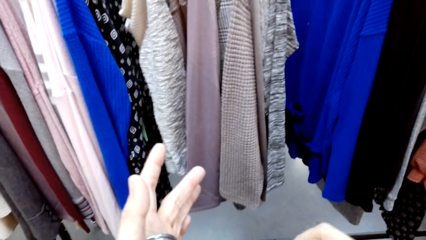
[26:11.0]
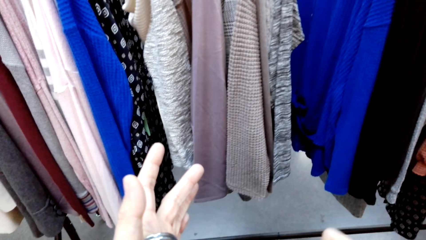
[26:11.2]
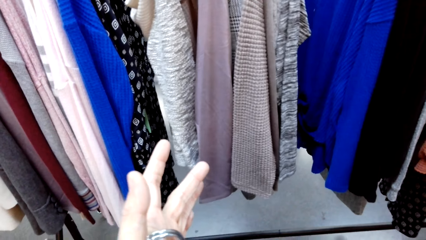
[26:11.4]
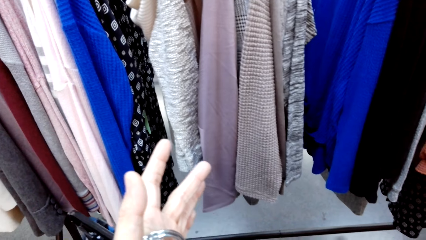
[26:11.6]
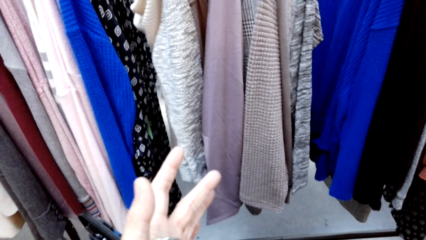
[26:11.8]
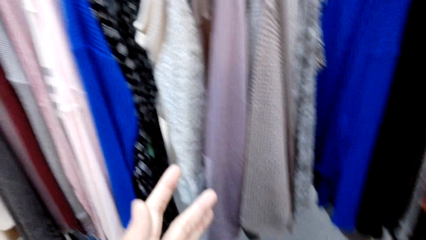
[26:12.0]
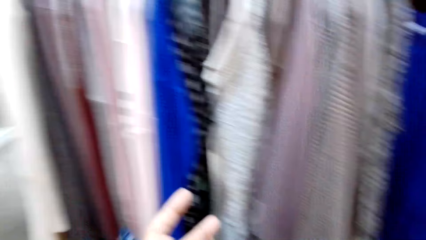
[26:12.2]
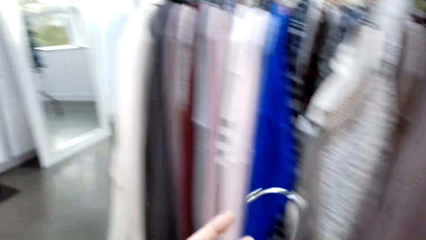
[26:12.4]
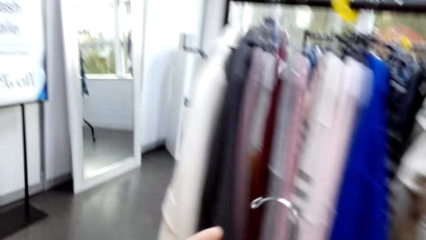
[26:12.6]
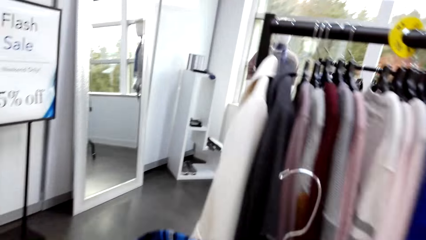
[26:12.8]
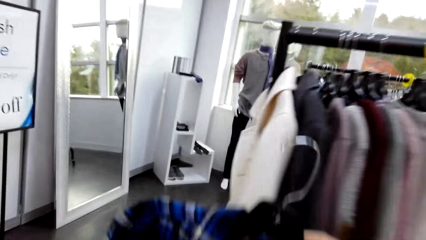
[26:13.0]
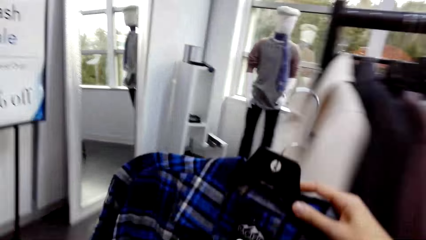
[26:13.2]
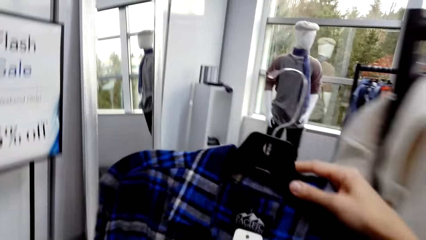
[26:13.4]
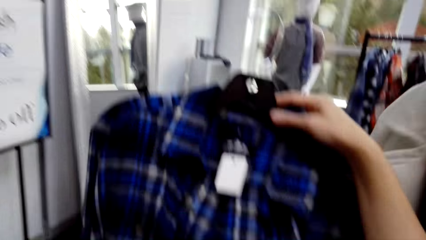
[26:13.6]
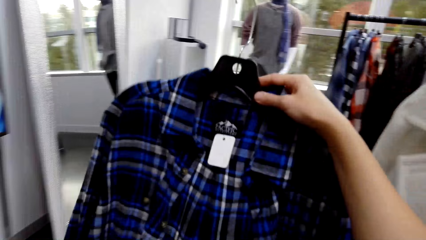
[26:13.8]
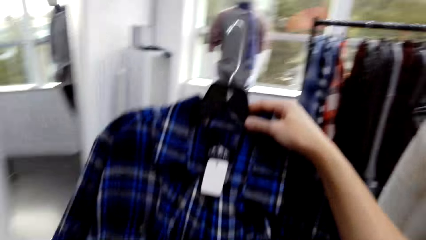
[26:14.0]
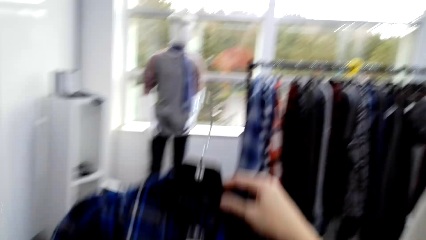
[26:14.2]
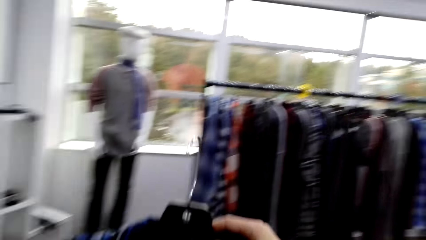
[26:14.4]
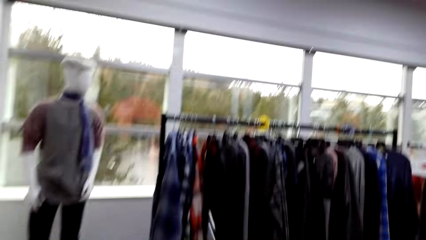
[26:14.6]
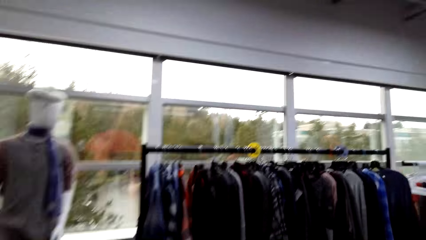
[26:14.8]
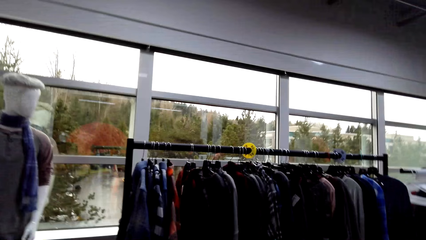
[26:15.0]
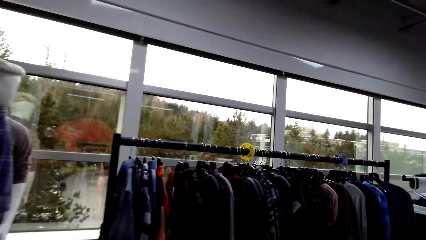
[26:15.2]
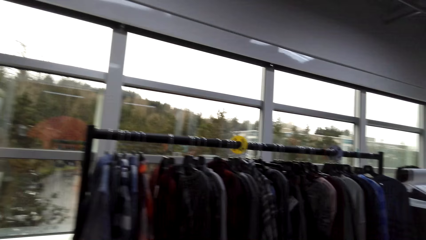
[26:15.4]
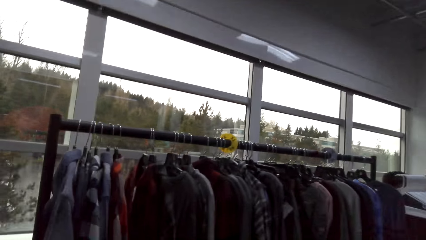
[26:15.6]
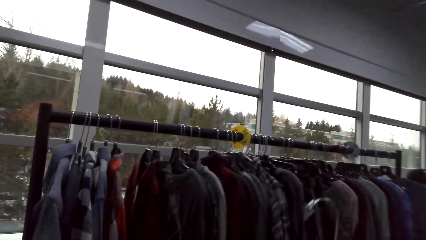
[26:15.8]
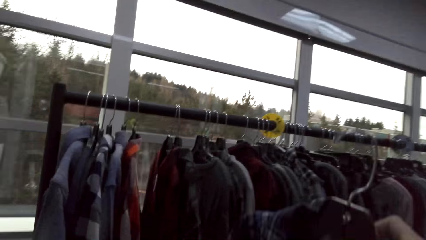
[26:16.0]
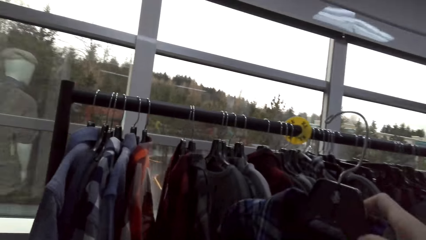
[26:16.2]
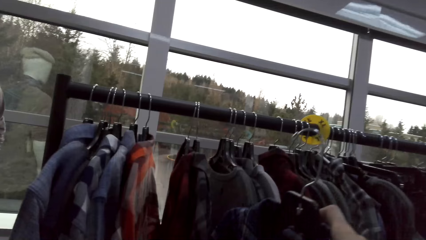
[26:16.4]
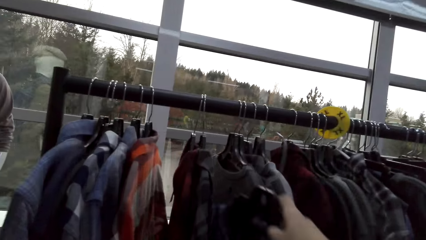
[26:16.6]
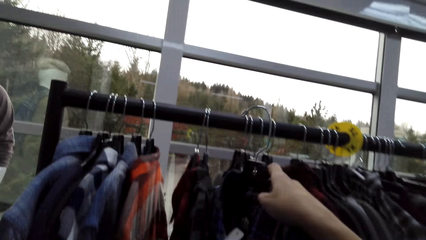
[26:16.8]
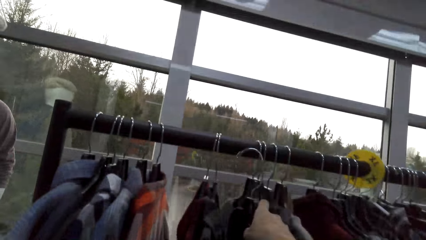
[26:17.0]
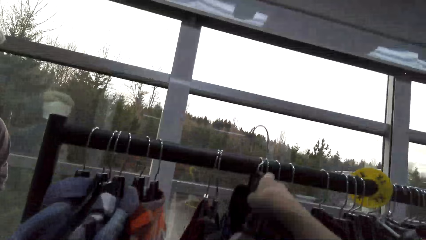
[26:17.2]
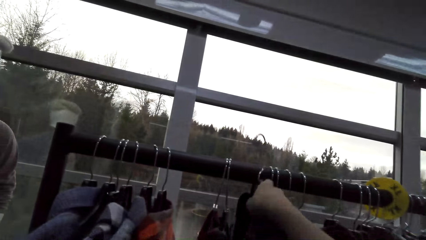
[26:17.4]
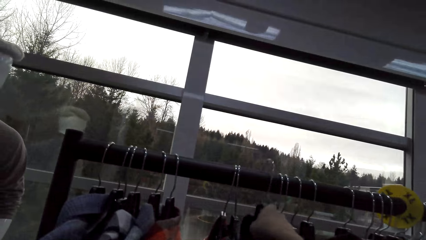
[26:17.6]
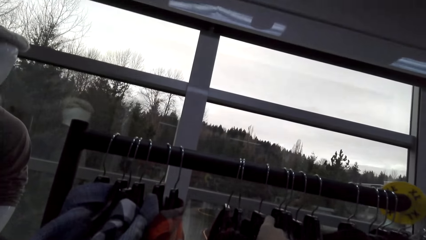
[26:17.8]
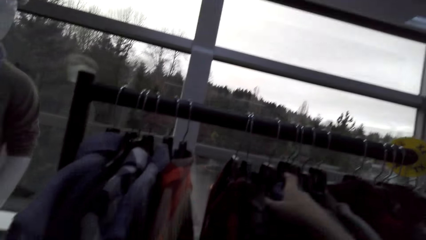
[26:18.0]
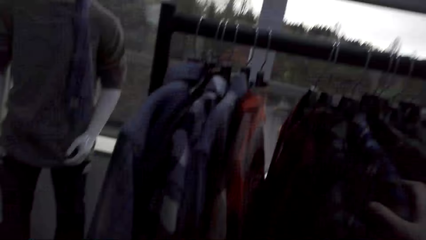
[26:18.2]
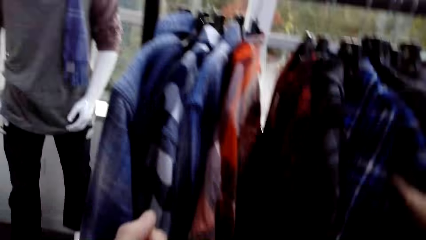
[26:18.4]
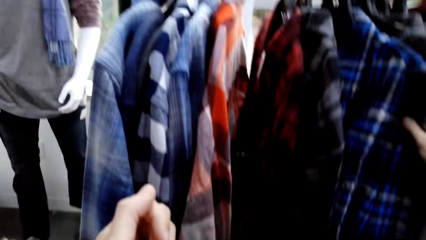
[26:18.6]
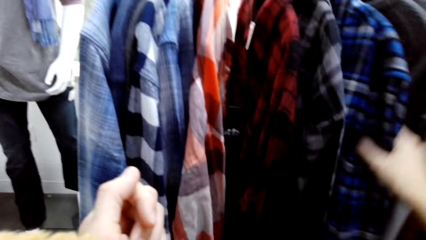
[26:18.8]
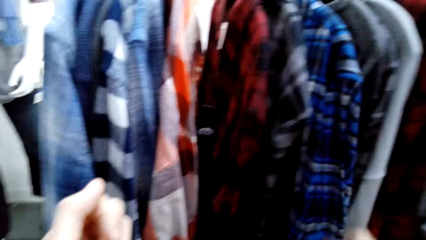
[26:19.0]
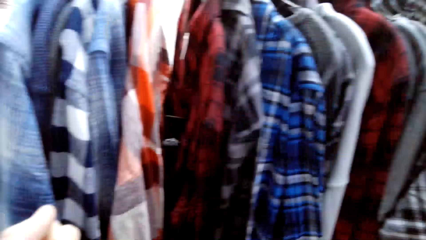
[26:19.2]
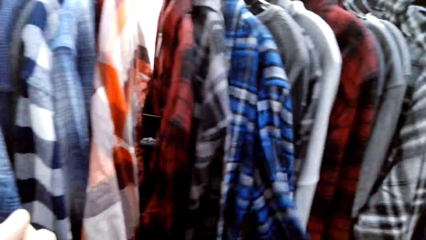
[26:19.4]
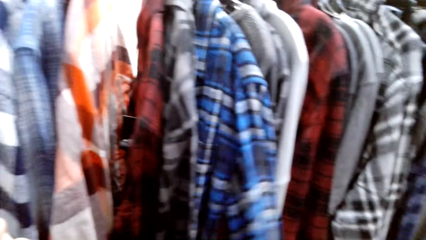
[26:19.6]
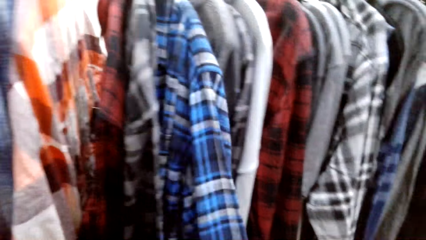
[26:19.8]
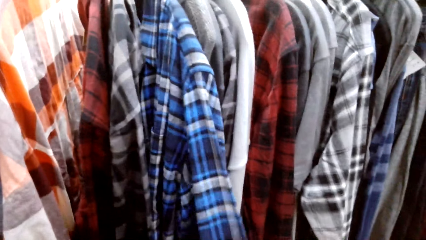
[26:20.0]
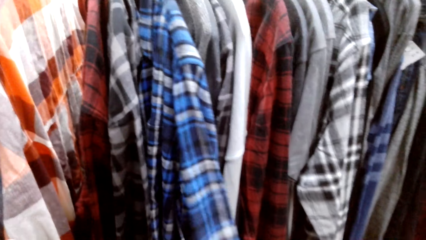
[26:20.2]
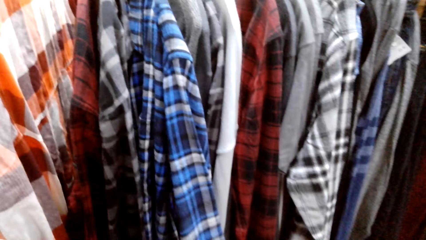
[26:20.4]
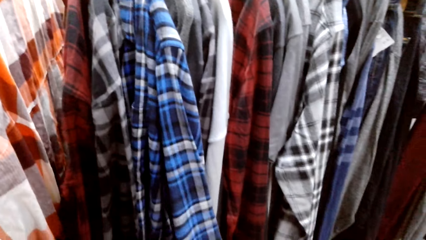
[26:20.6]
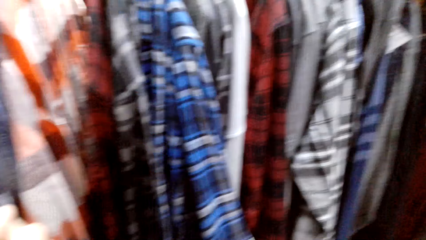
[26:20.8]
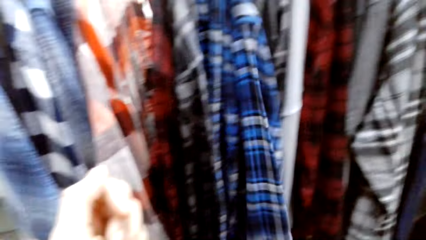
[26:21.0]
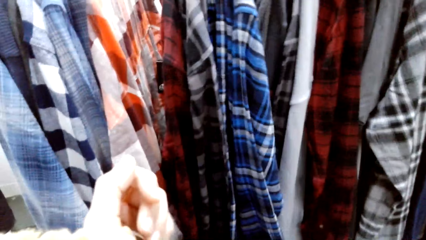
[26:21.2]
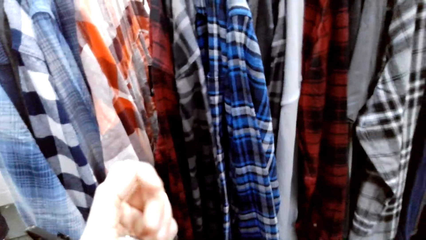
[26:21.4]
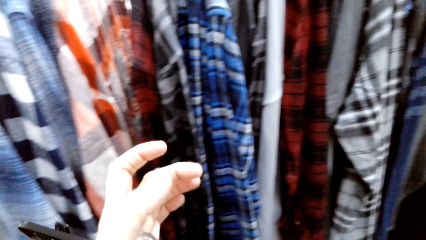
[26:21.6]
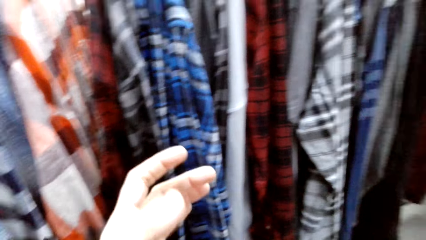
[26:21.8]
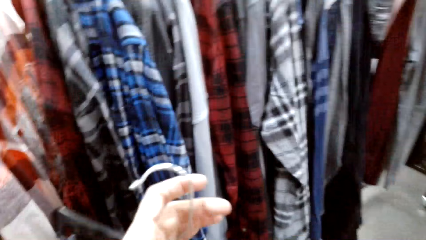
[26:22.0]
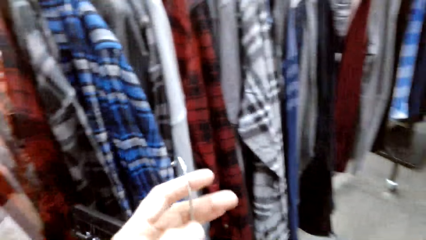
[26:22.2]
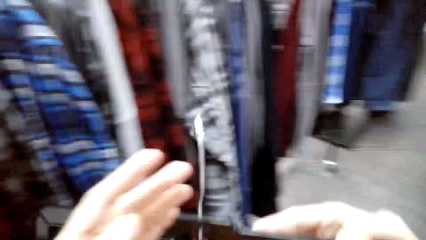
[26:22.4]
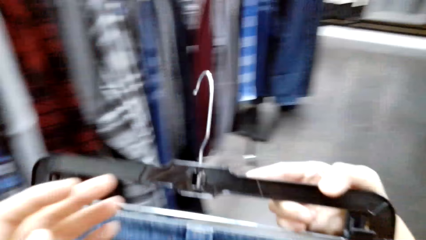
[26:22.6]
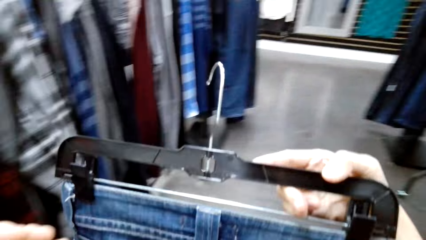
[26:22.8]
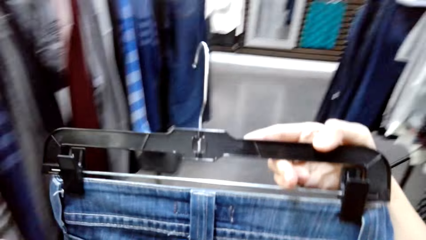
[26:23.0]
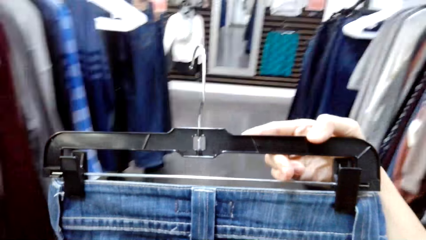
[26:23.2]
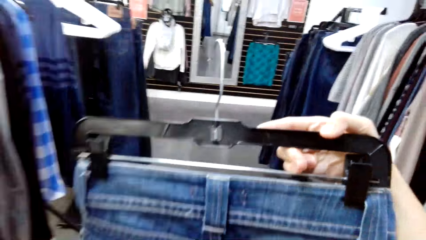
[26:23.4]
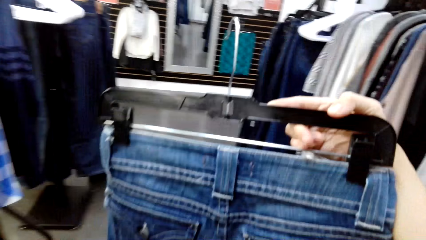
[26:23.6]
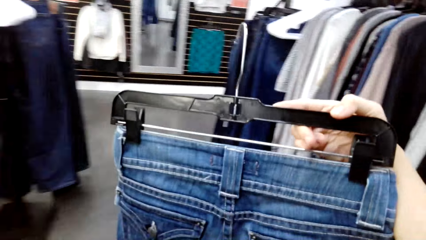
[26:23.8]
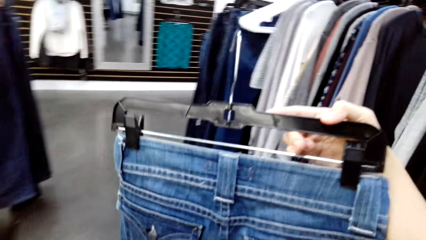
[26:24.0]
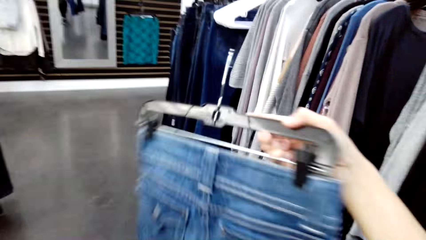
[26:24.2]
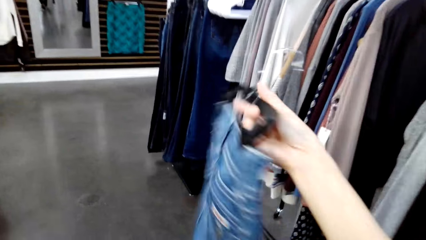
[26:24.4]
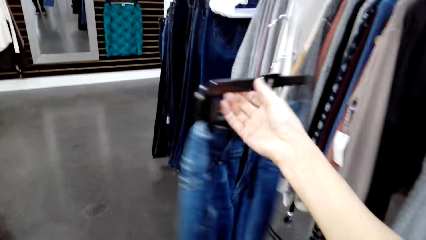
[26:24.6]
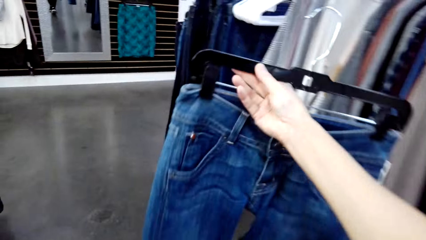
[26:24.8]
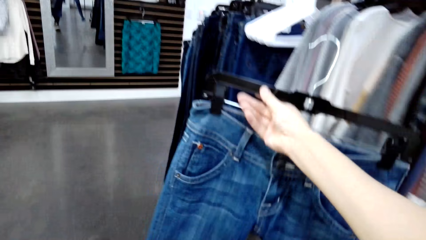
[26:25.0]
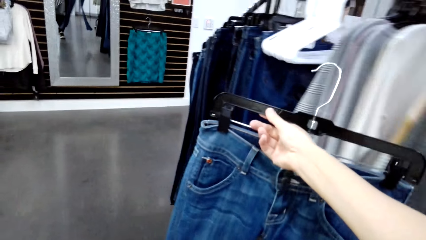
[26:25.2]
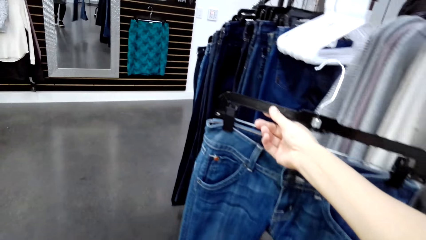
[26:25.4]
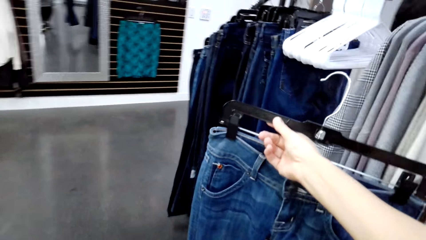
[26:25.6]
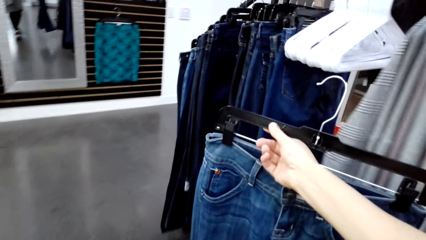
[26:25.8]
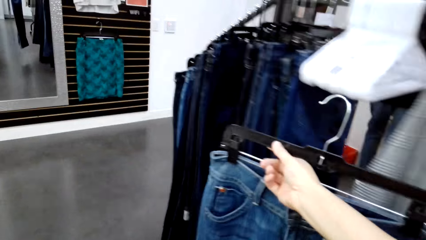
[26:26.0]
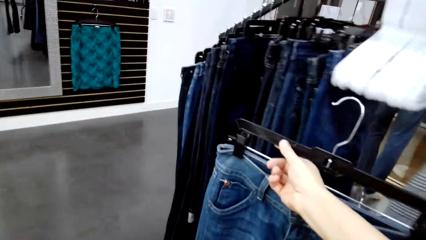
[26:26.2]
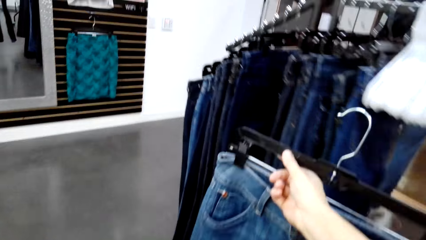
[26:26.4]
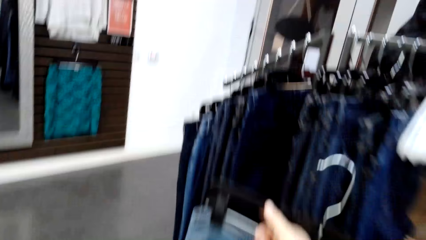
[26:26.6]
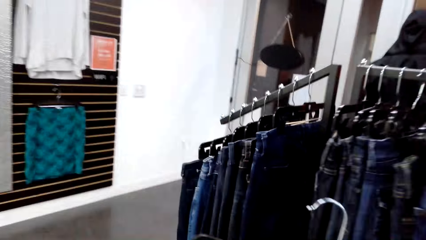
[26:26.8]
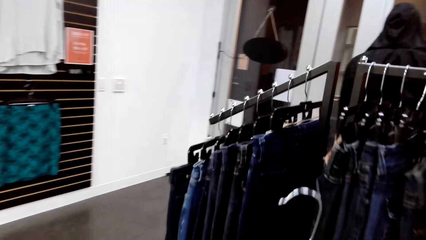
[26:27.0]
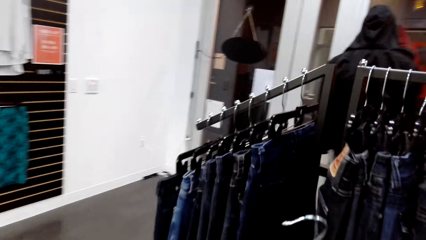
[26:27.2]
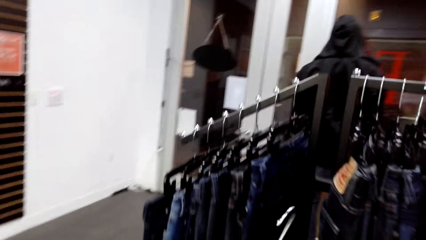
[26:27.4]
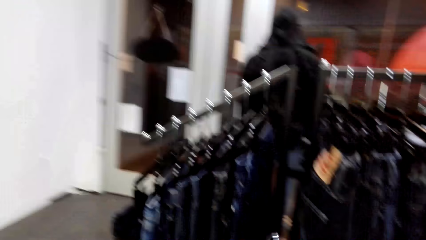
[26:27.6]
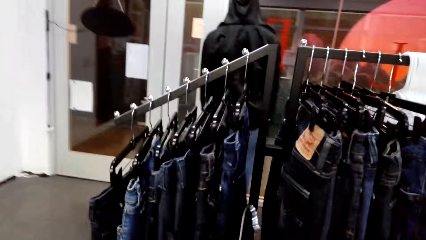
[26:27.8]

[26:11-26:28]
The camera wearer holds a cloth on a hanger. They walk around. They put the cloth on the hanger. They turn to the side. They touch the cloth. They put the cloth on the hanger. They hold the cloth. They walk in the room. They put the cloth on the hanger. They walk around.
